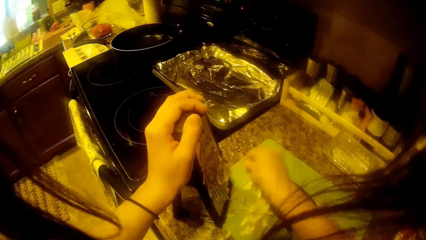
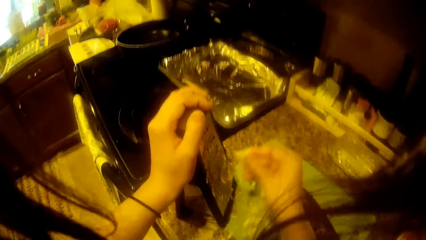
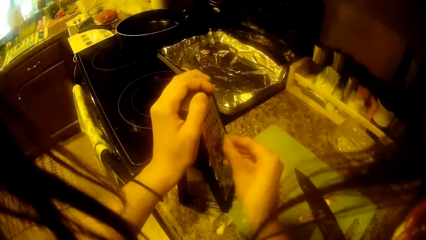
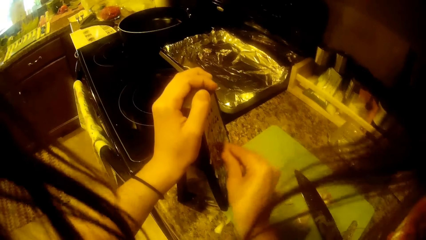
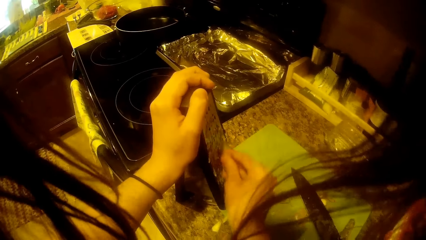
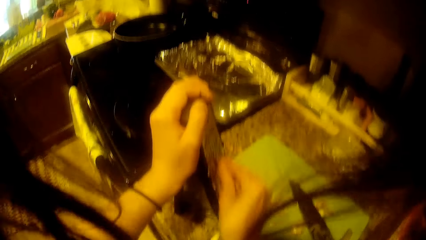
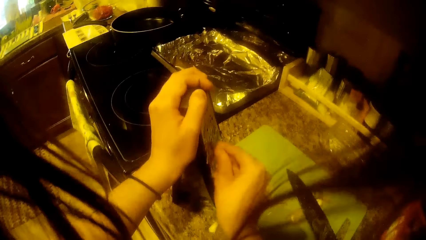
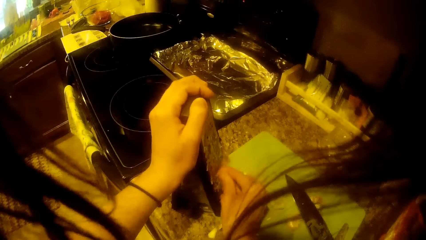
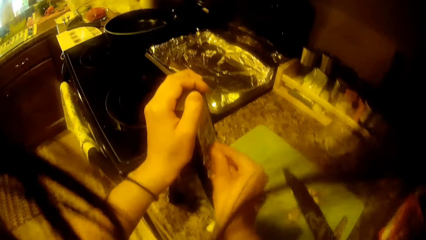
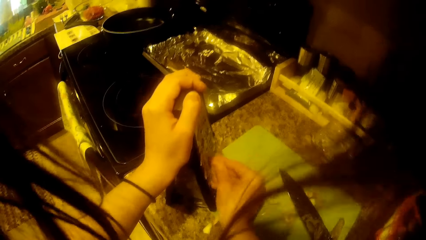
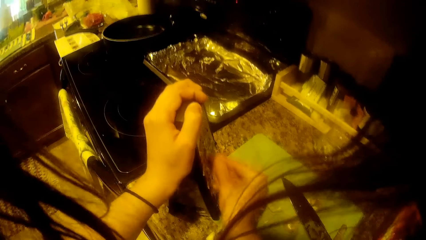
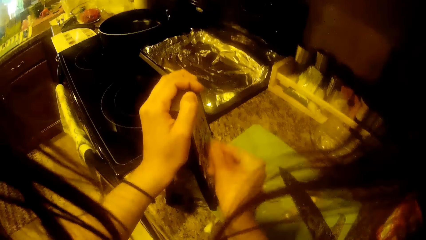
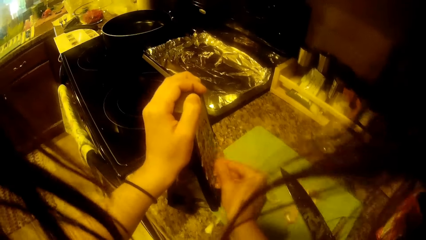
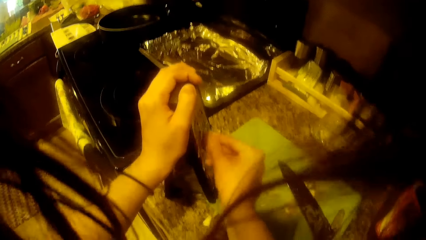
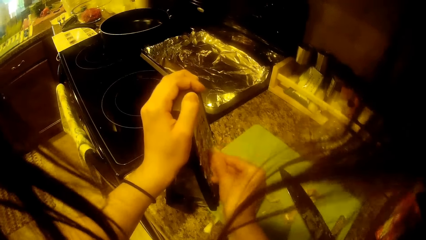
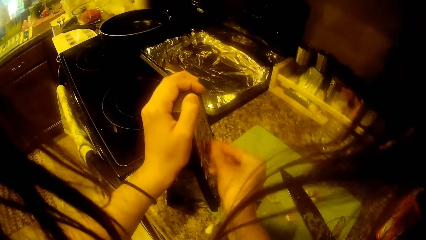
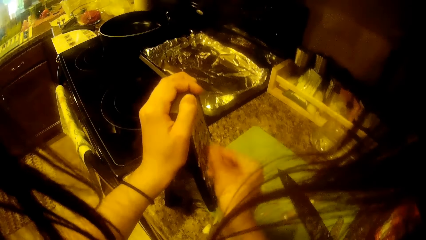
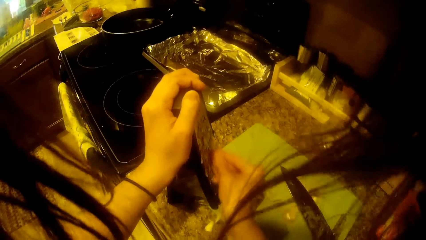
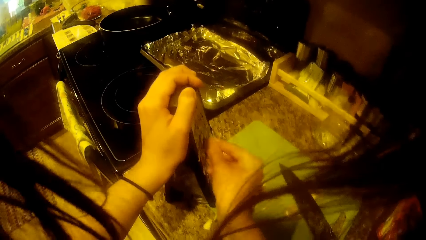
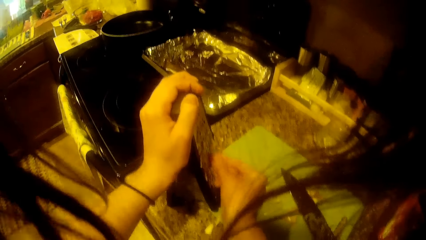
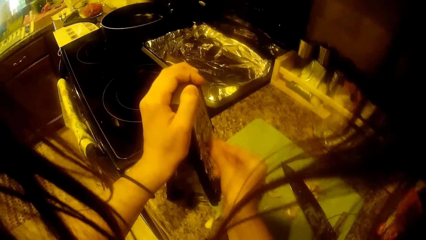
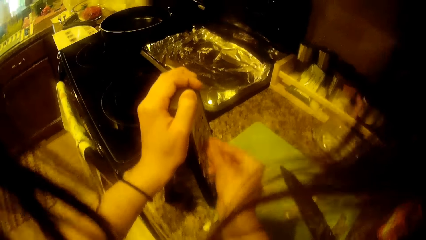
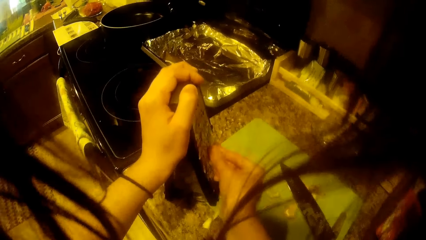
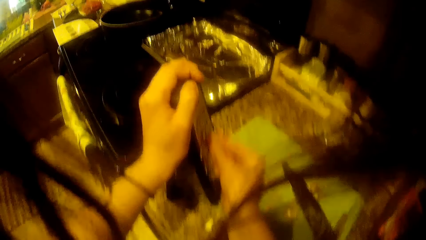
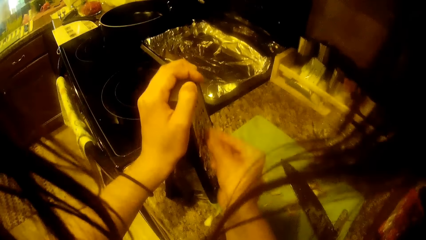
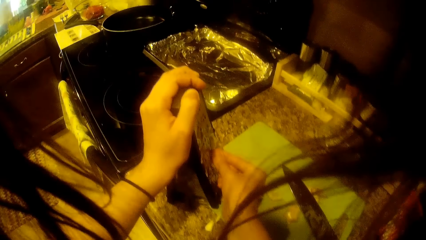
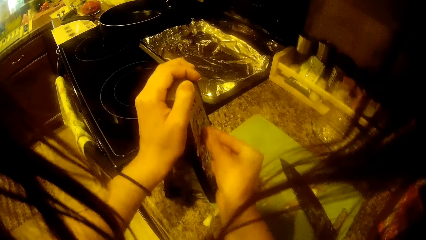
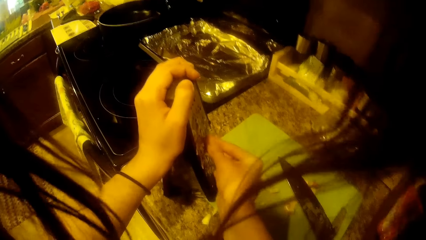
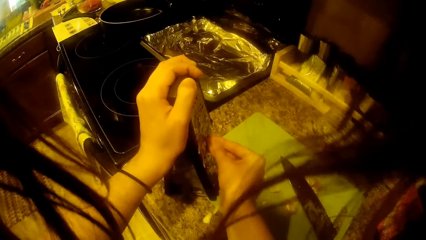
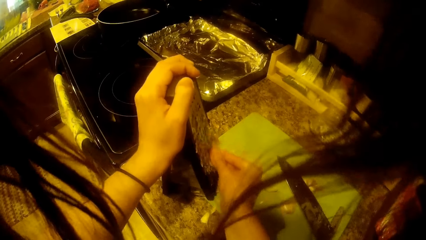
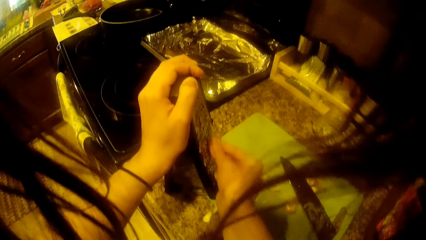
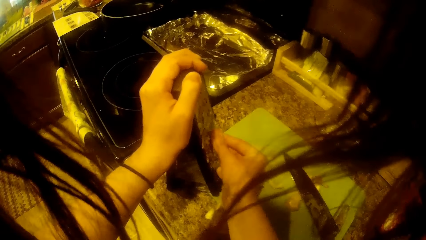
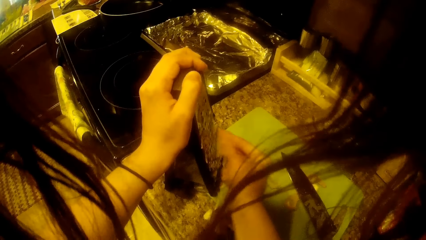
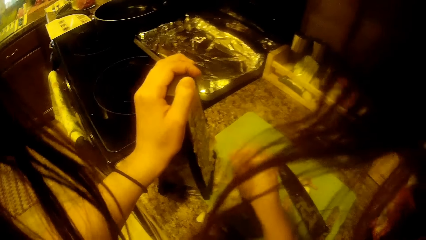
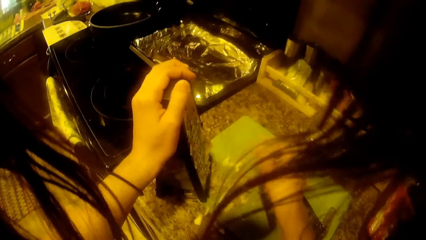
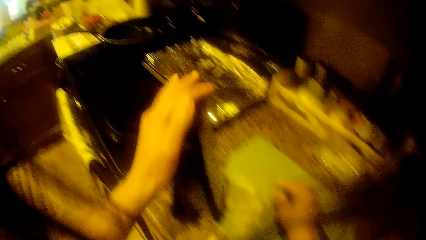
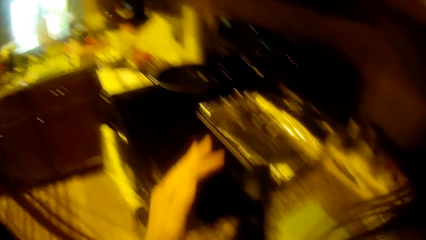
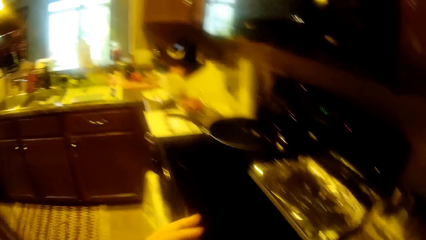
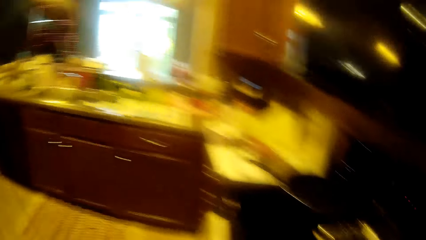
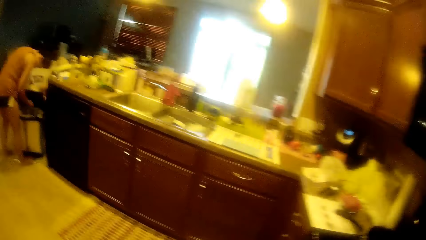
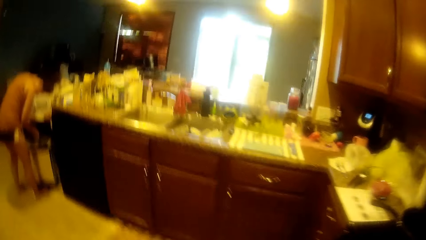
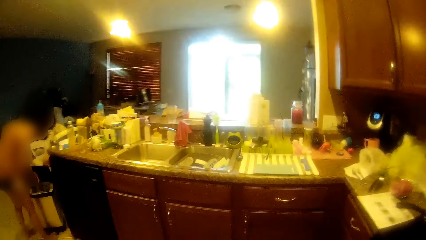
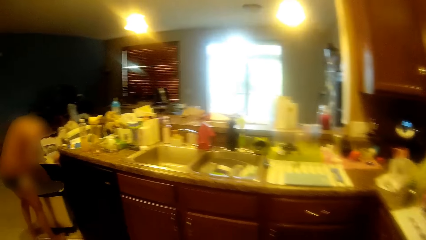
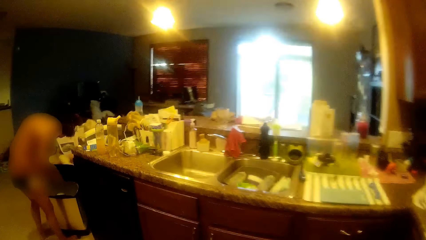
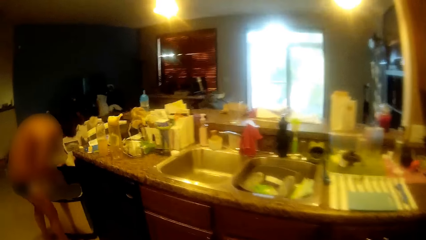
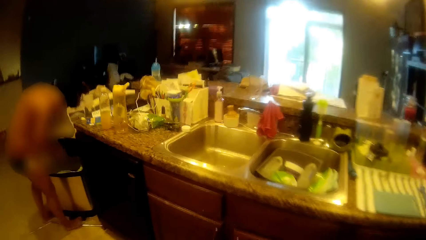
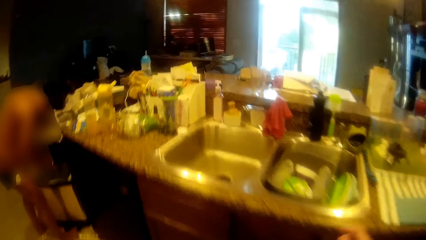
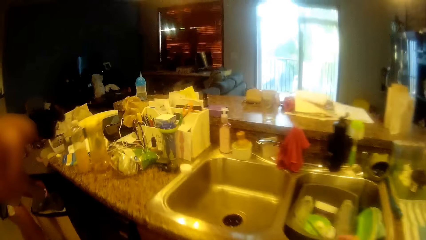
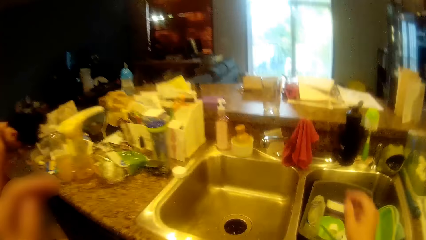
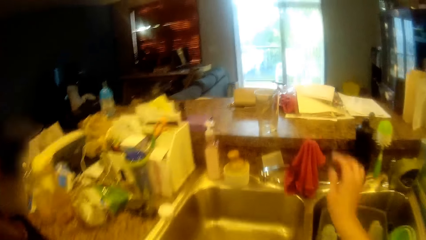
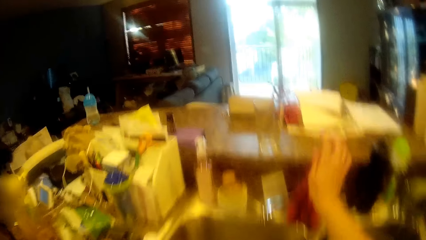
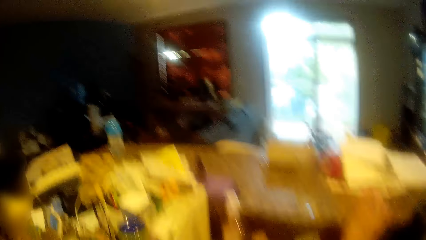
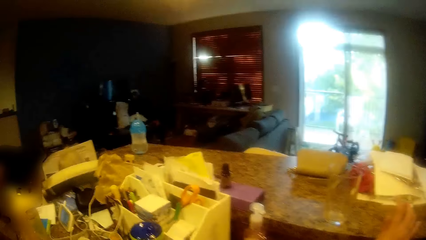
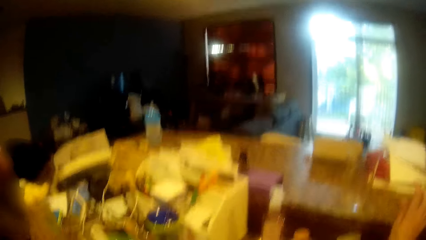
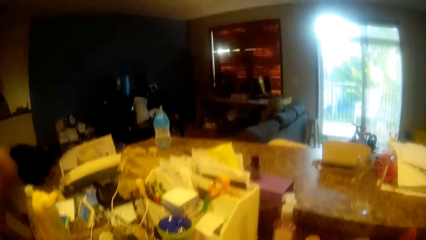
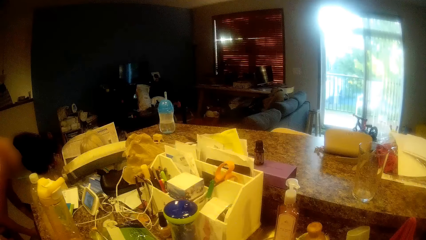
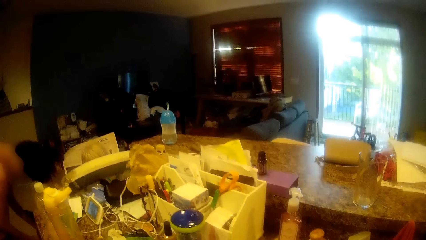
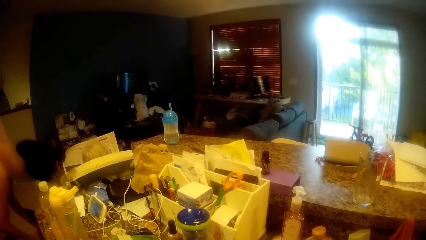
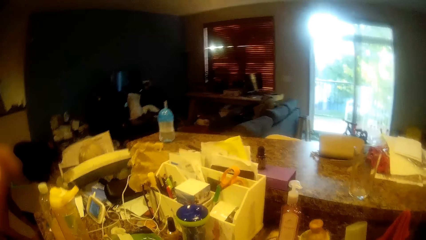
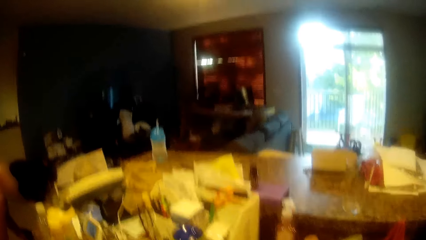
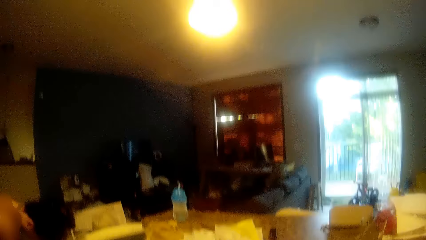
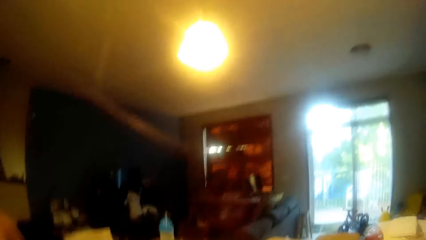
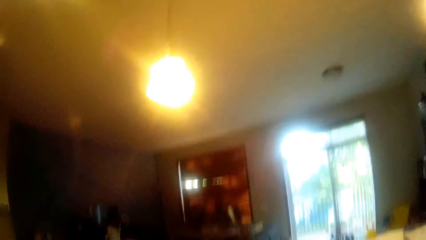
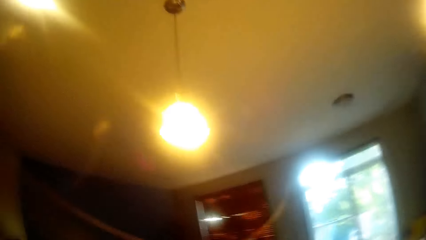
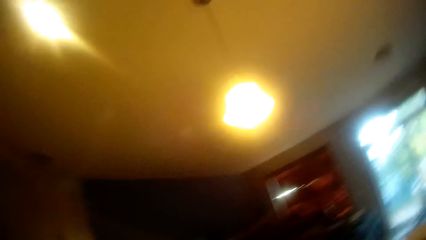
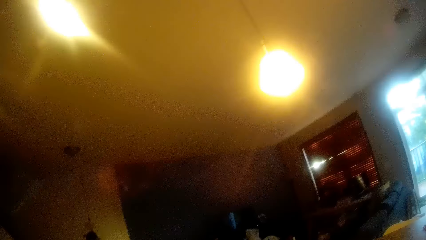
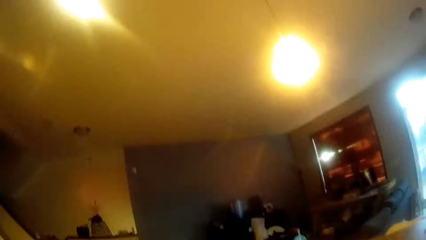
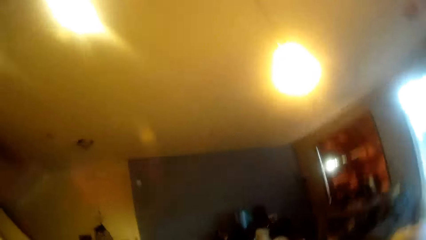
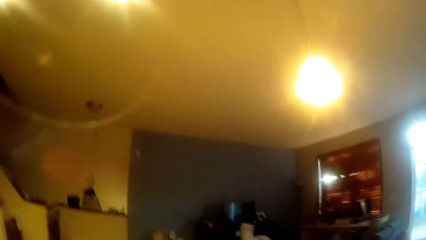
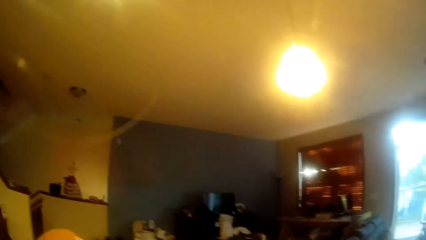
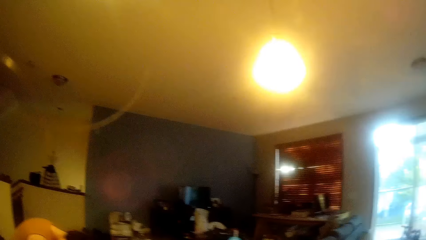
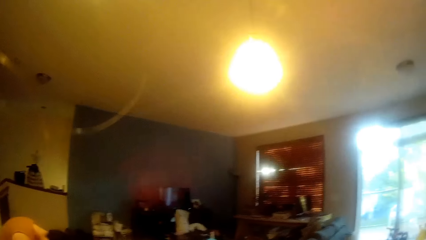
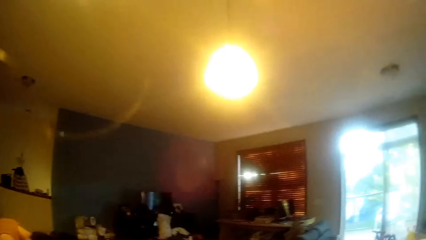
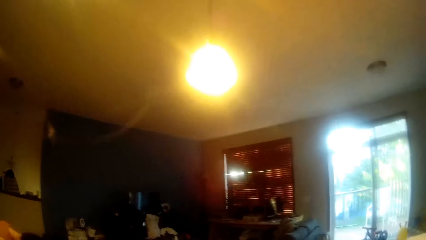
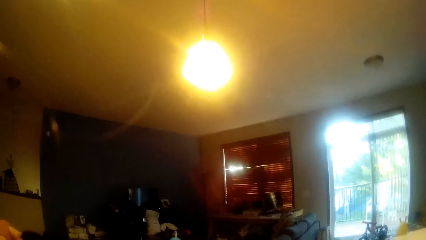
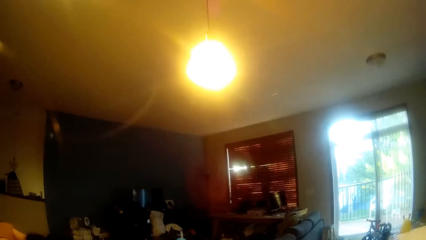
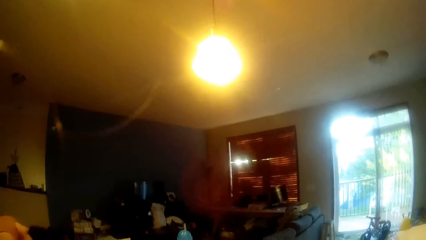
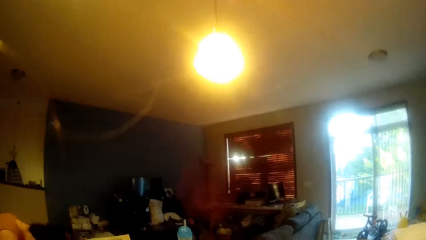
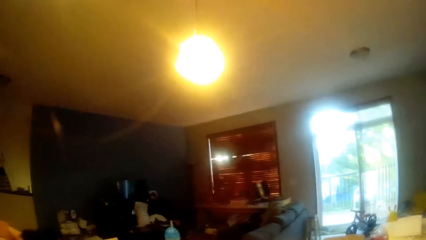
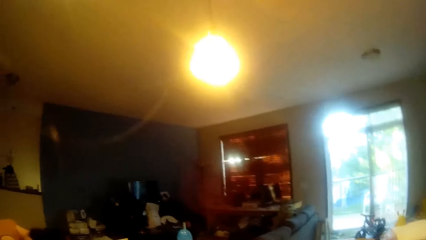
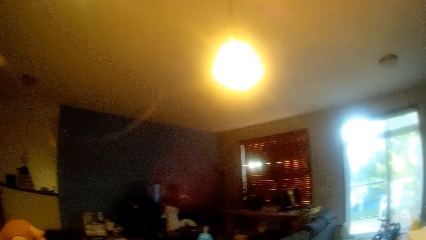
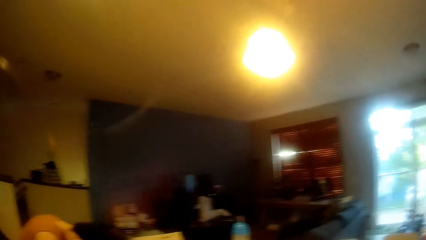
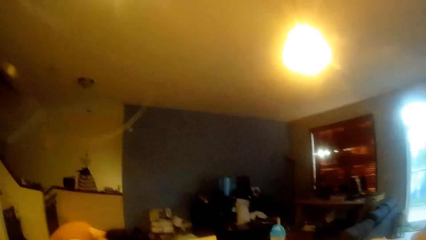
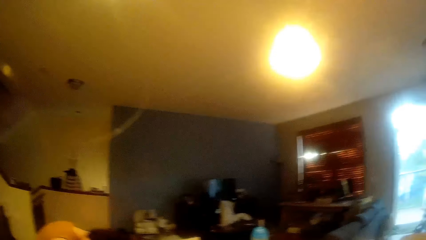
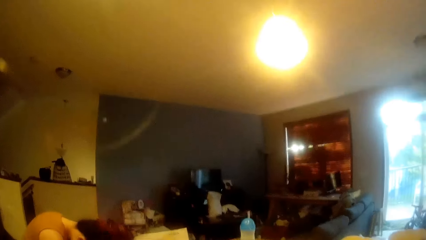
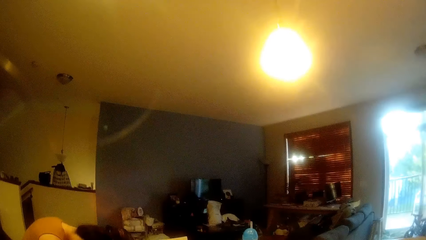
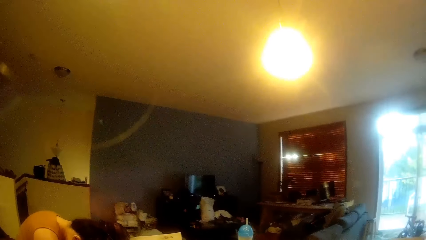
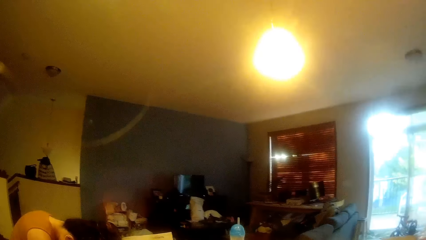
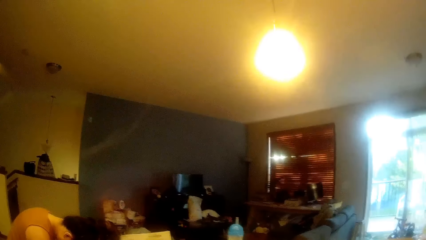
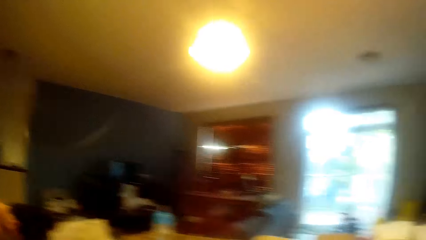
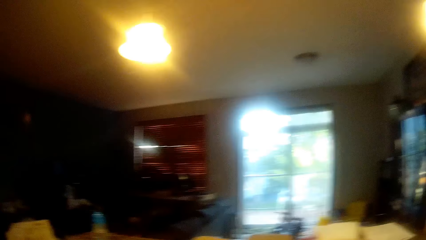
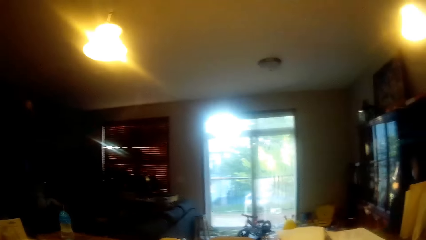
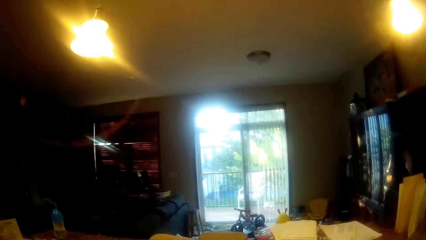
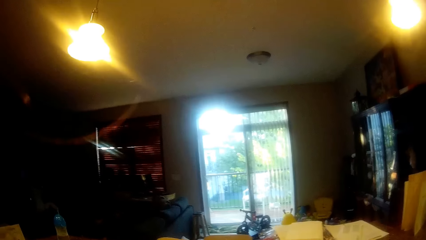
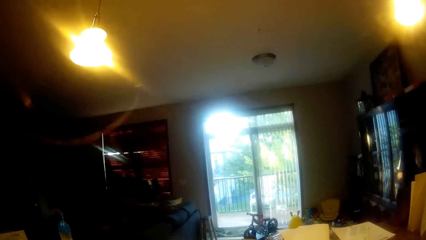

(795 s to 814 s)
The camera wearer drops the onion on the tray with her right hand. A lady bends. The camera wearer walks around the room. She opens the tap.
